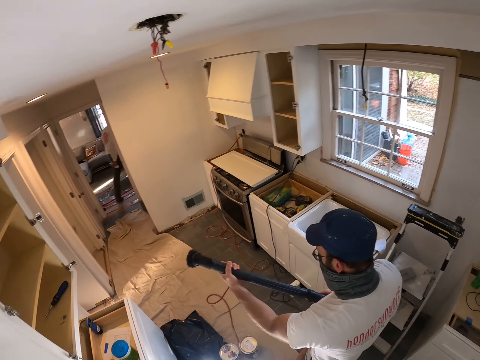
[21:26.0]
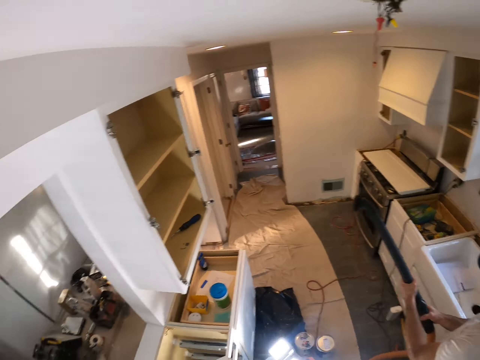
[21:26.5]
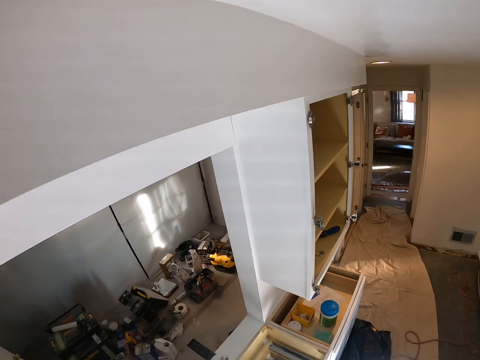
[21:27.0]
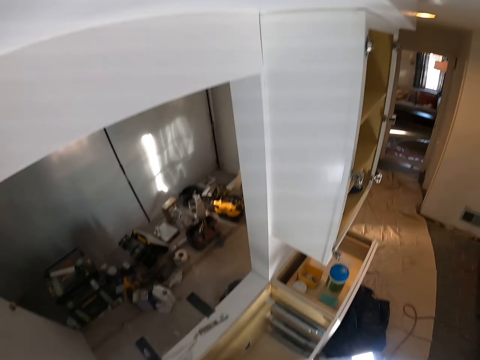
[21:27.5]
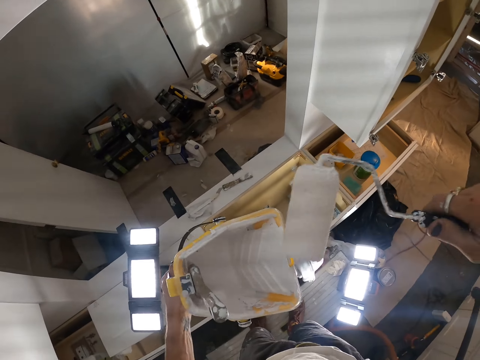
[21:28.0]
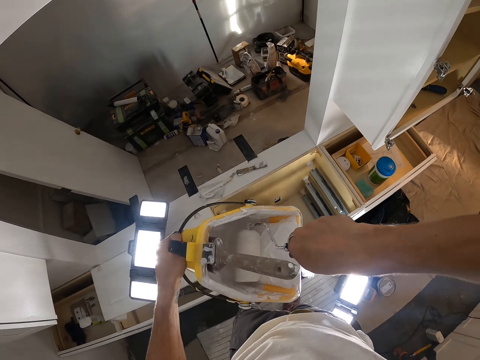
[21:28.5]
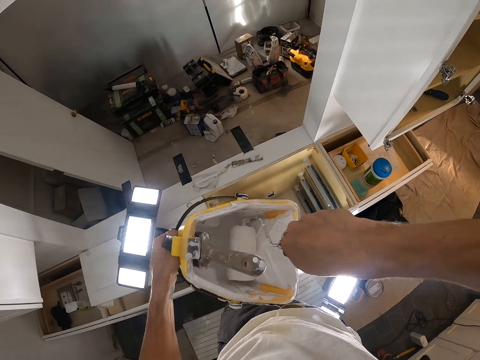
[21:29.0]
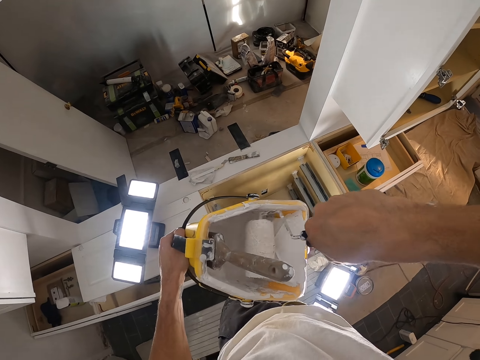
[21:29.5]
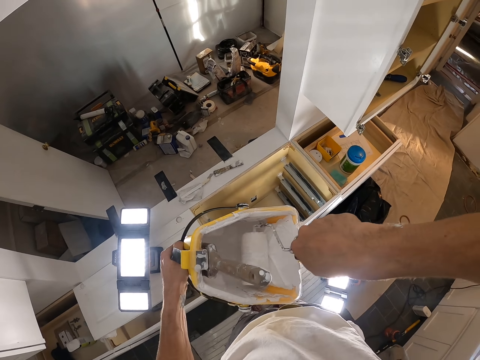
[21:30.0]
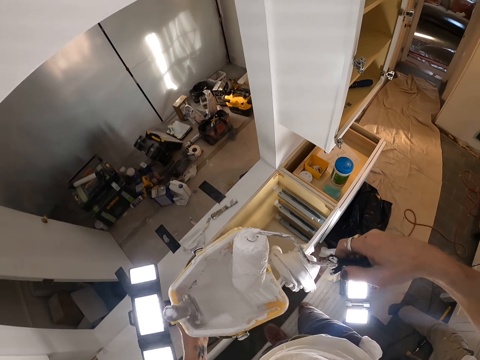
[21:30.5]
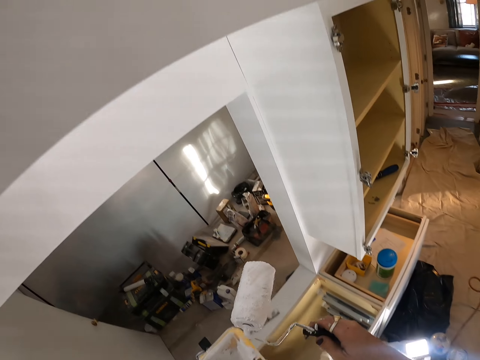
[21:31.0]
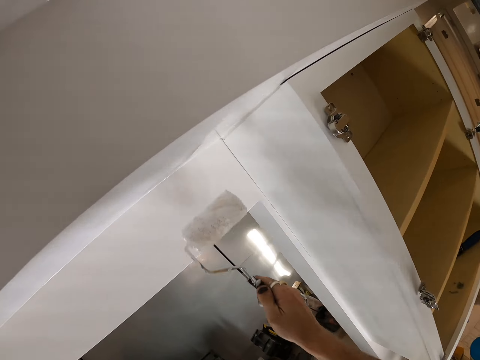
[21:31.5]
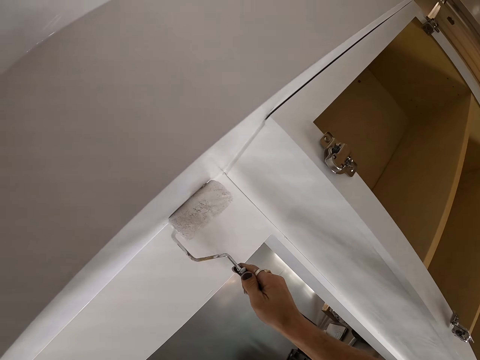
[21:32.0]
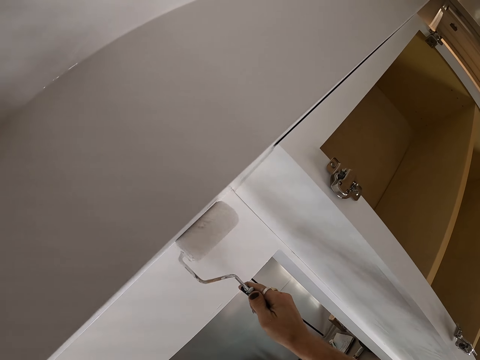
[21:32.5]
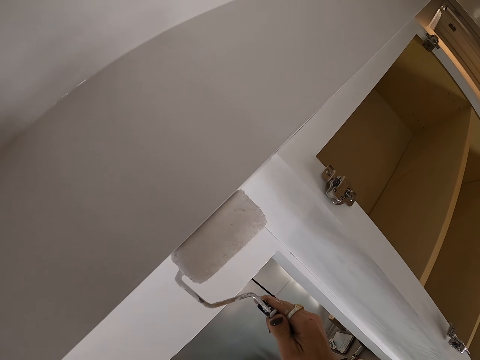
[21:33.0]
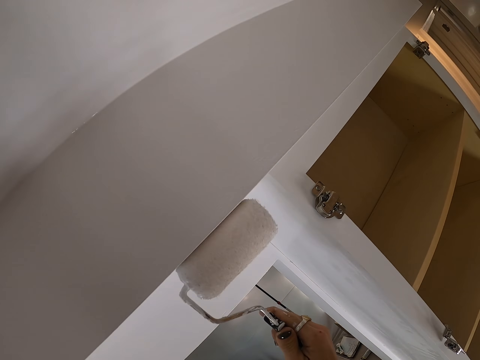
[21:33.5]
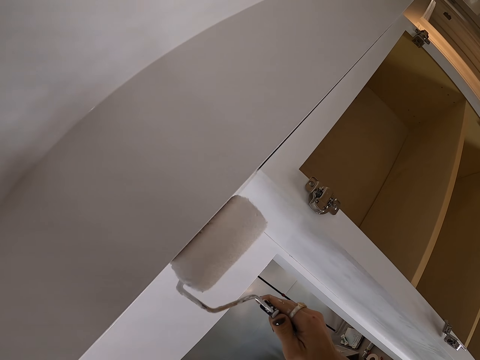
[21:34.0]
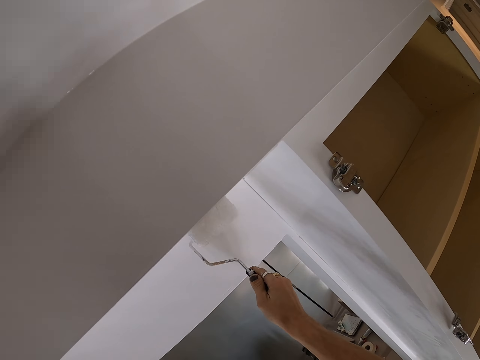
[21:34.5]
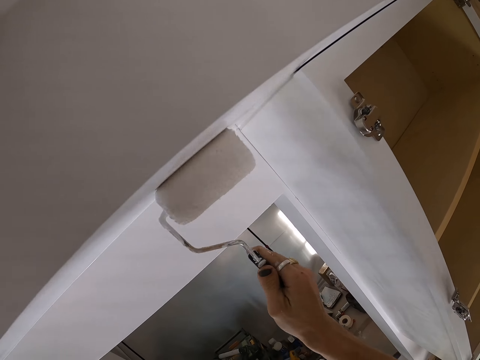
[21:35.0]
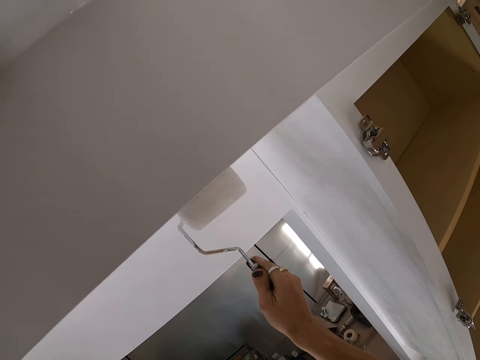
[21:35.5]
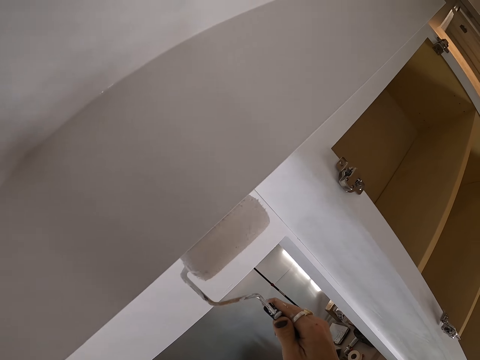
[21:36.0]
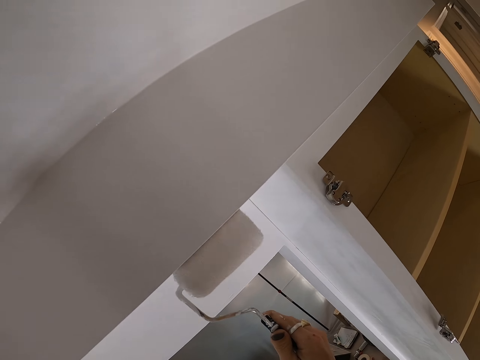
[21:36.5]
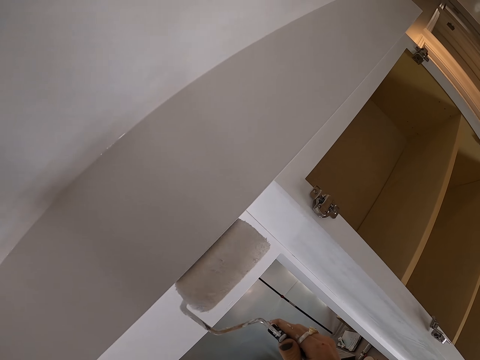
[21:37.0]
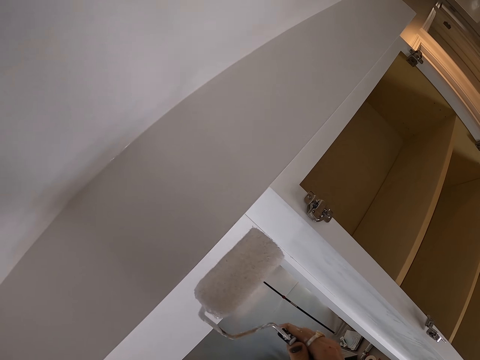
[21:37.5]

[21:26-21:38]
The camera wearer rolls the paint roller. They paint the ceiling.

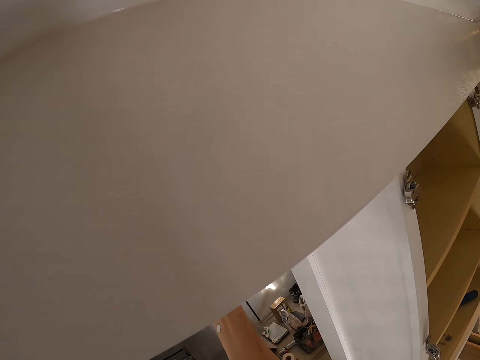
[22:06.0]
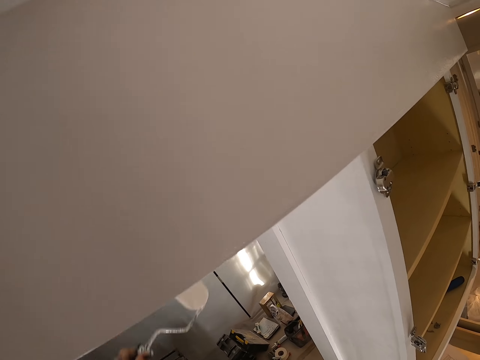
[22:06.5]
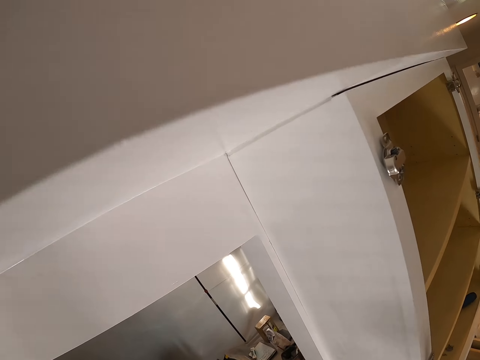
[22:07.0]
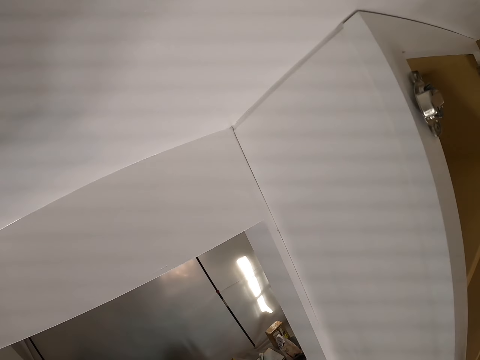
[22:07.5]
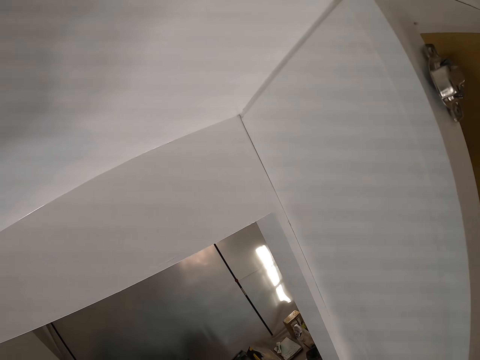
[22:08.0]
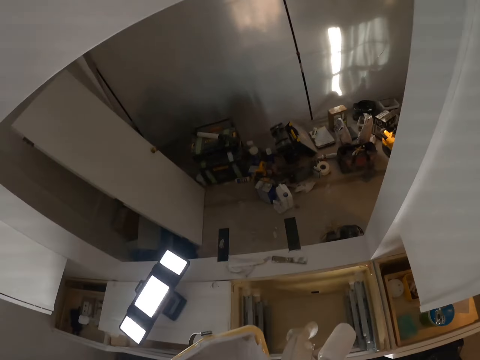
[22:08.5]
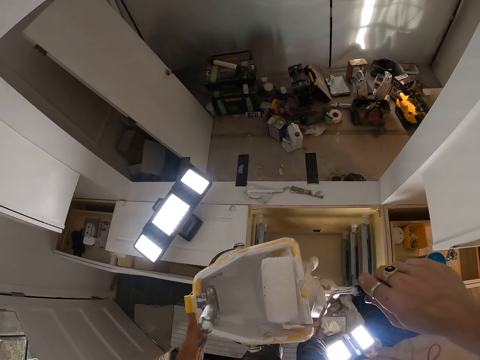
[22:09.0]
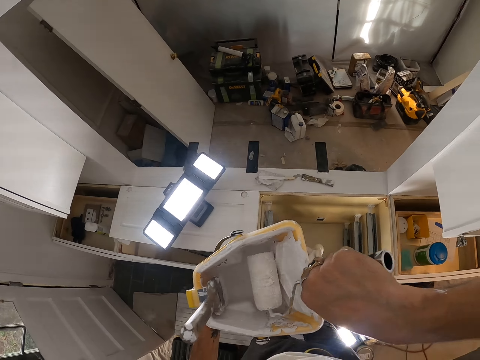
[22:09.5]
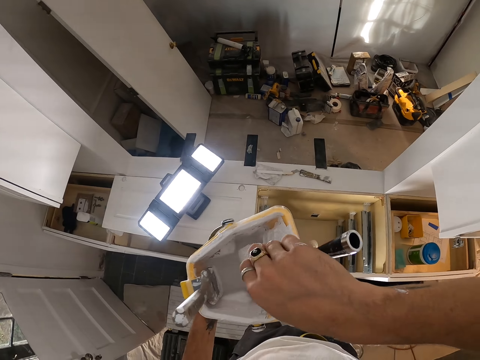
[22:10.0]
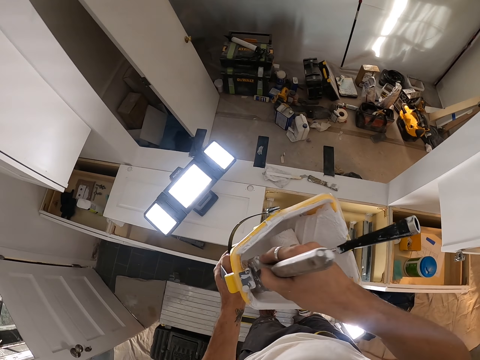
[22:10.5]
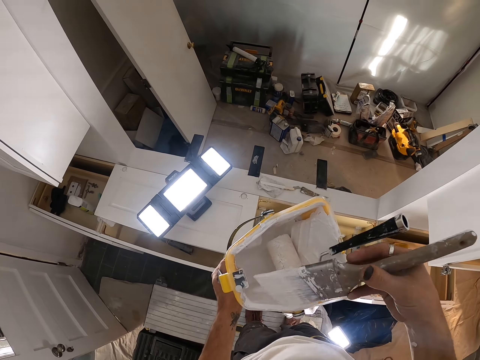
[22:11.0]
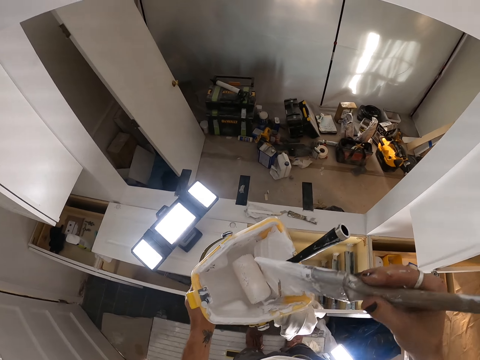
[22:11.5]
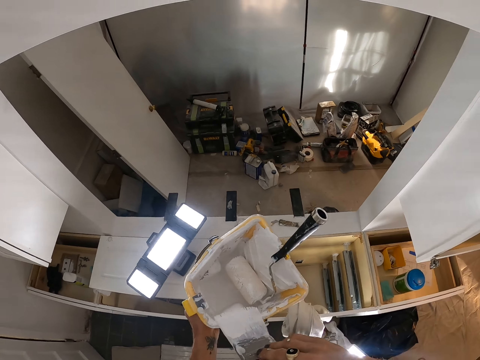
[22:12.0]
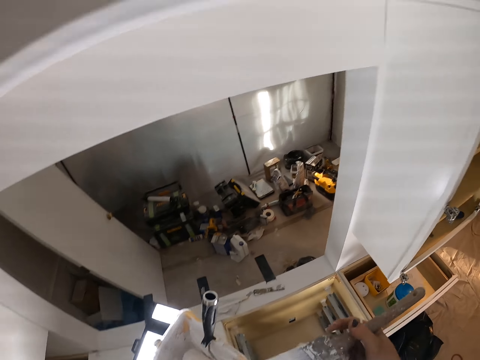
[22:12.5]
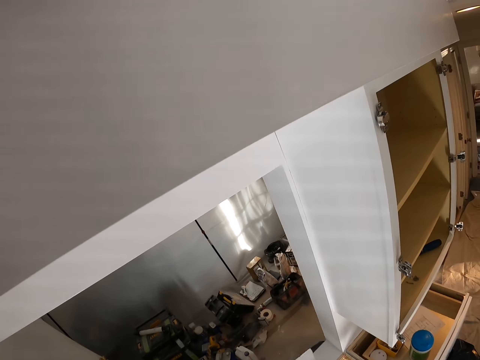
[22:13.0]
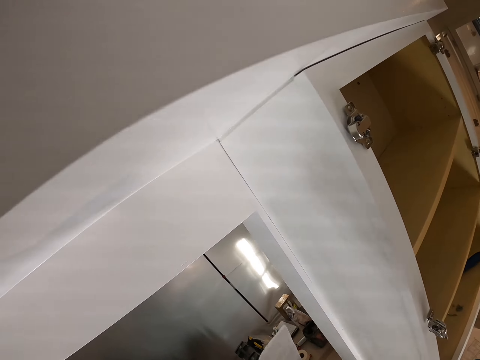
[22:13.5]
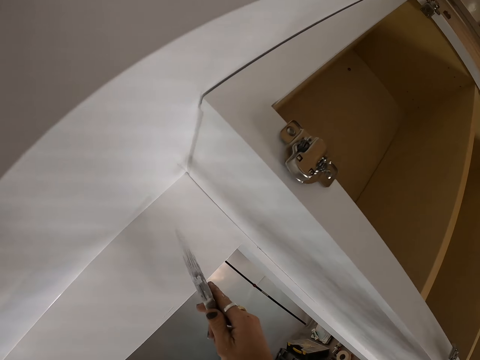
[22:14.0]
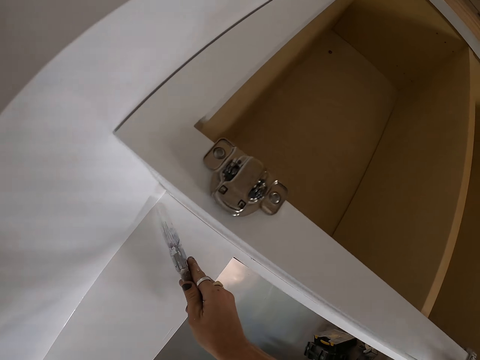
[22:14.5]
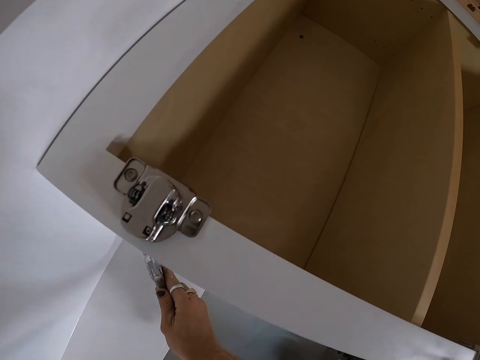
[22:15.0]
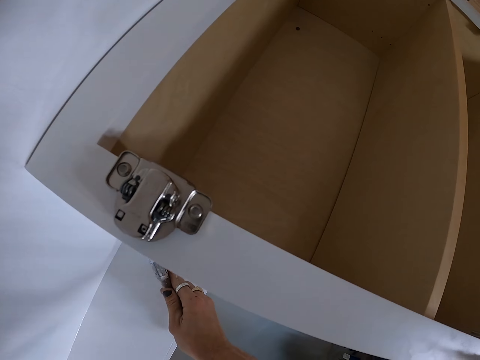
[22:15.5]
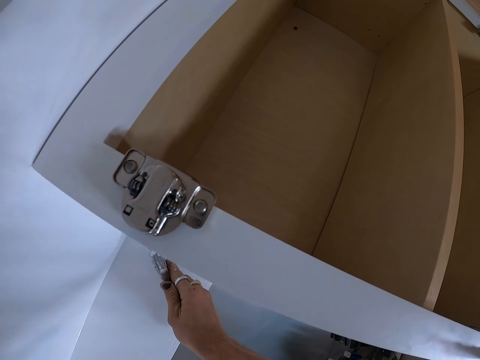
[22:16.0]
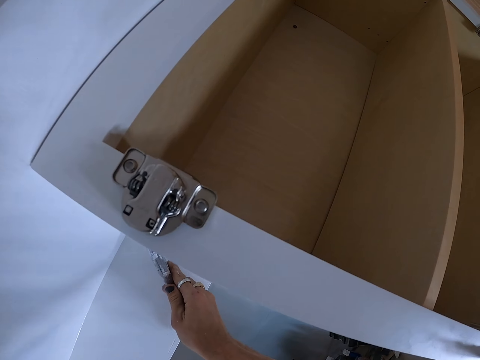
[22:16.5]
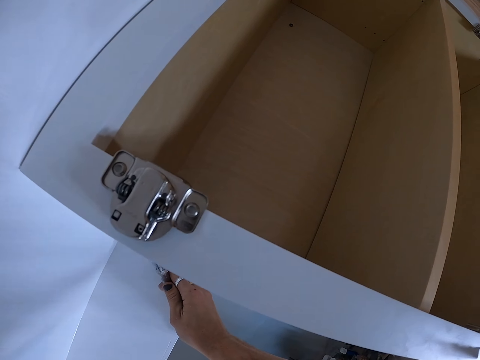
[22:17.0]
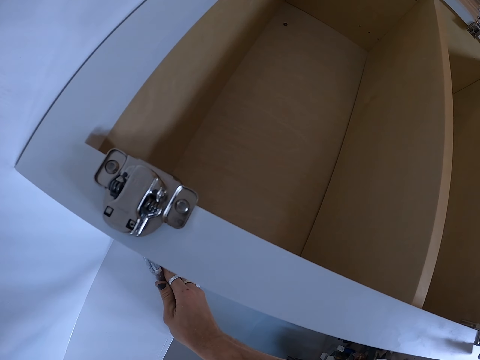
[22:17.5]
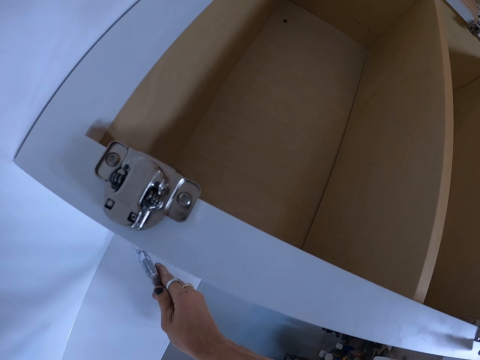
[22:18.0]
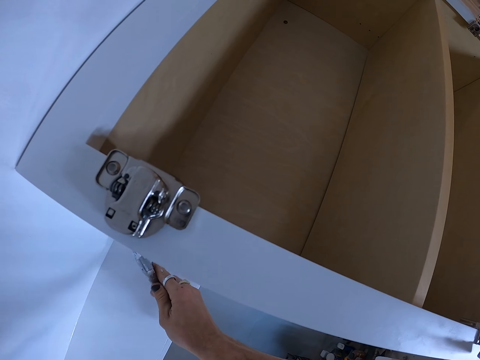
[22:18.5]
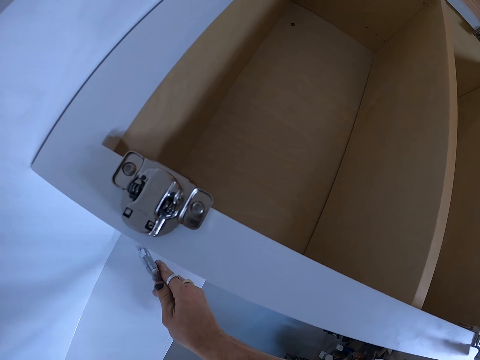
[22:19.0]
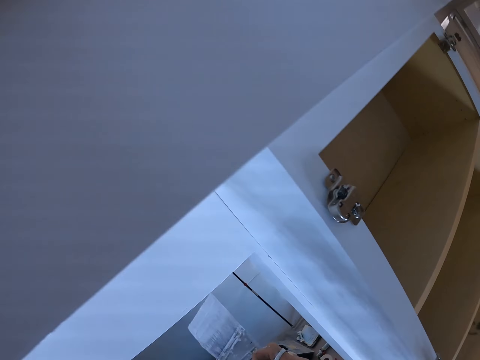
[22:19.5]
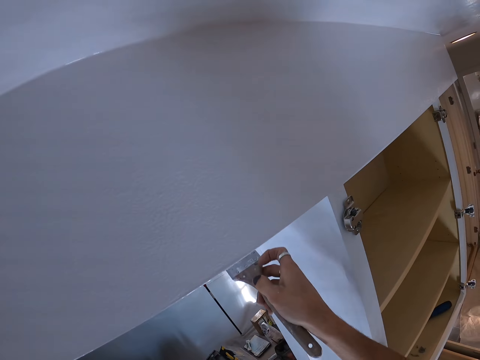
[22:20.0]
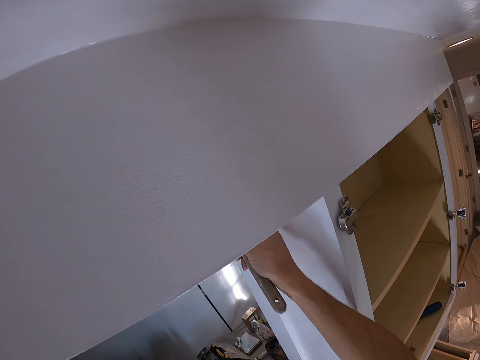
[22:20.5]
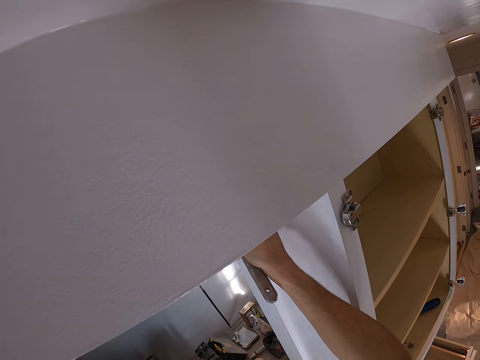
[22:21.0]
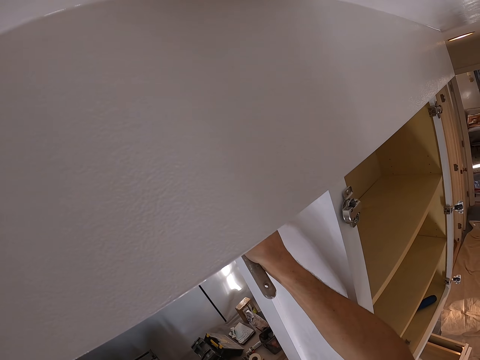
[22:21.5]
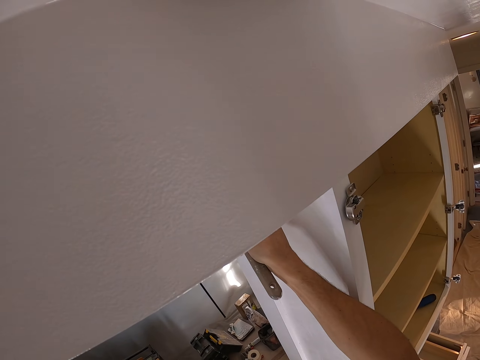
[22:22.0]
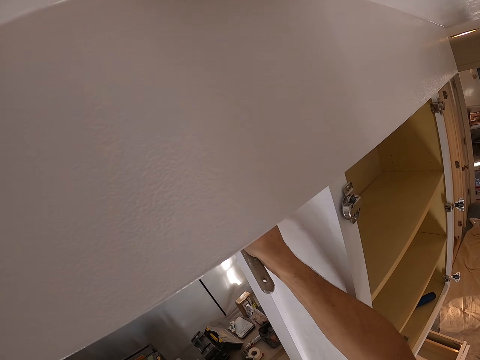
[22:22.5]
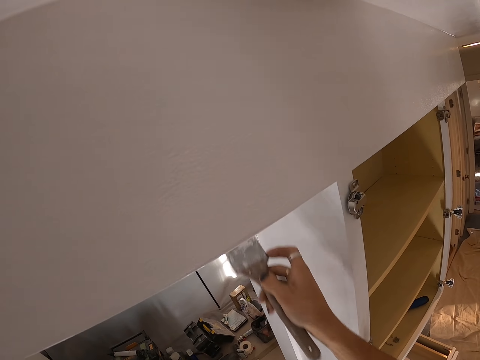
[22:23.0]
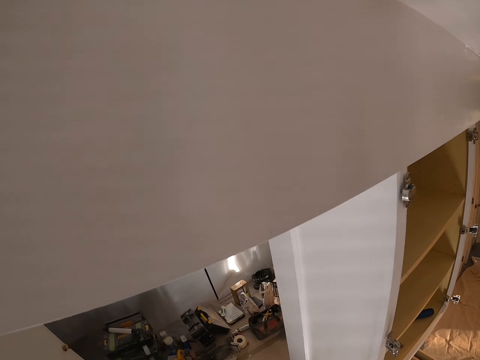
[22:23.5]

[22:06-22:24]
The camera wearer looks at the ceiling. They put the paint roller in the container. They hold the paint brush. They rub the paint brush on the container. They paint the ceiling.
